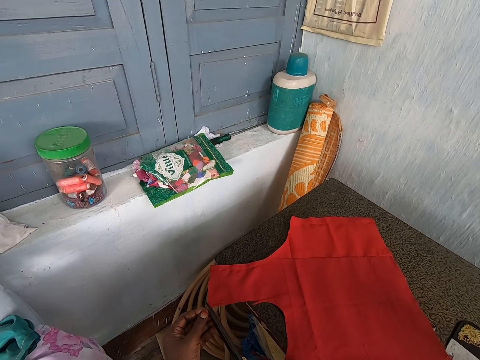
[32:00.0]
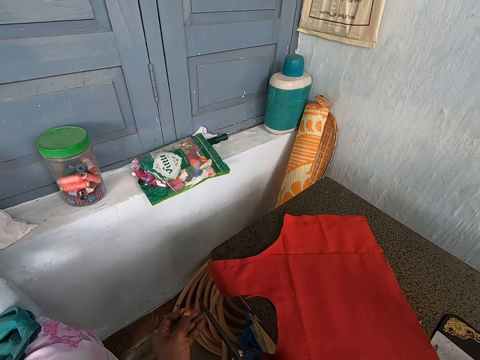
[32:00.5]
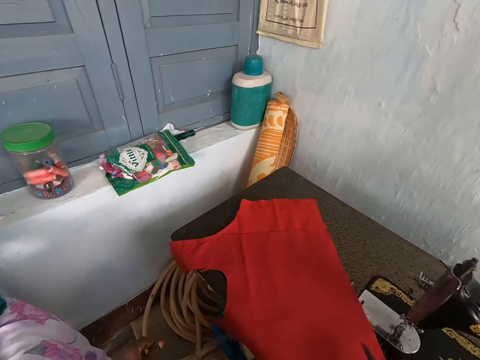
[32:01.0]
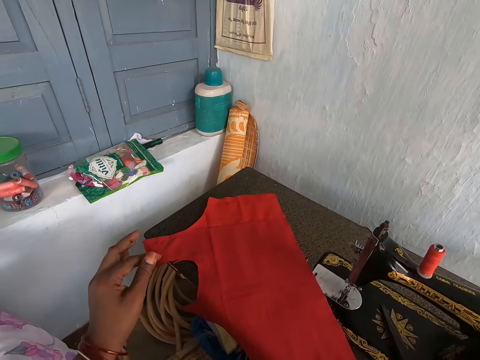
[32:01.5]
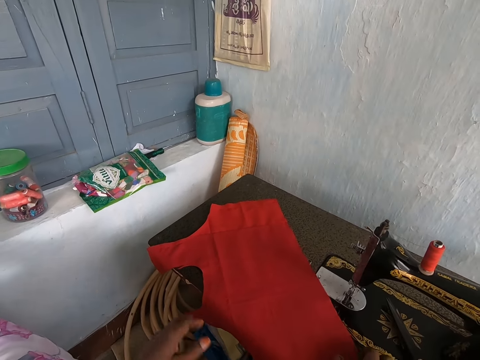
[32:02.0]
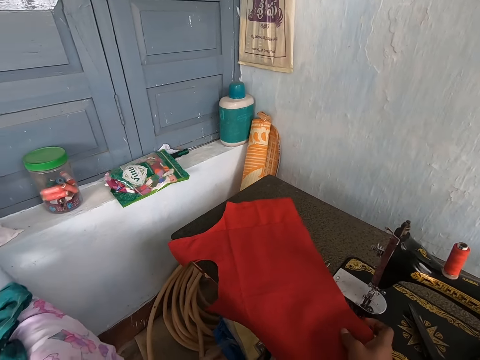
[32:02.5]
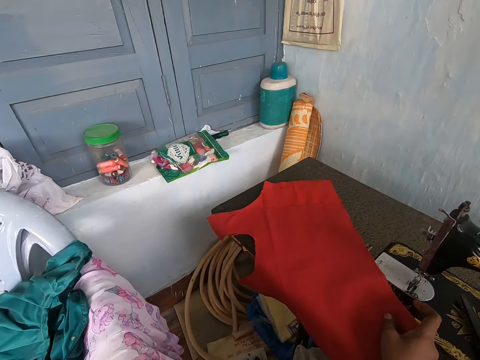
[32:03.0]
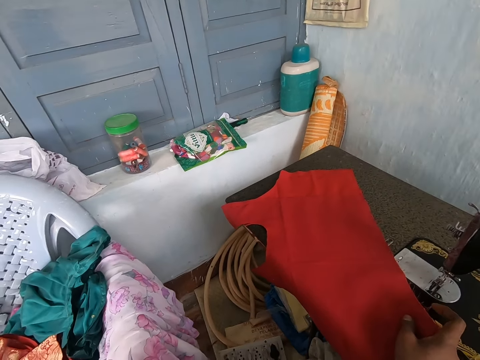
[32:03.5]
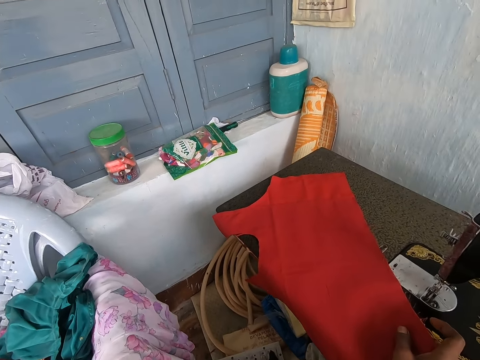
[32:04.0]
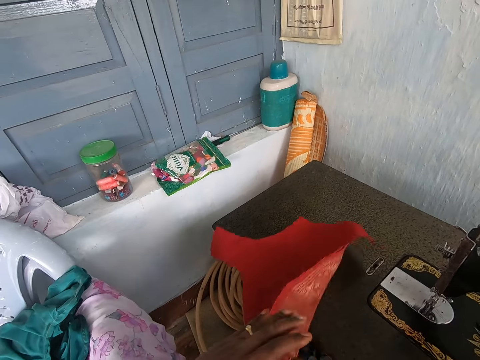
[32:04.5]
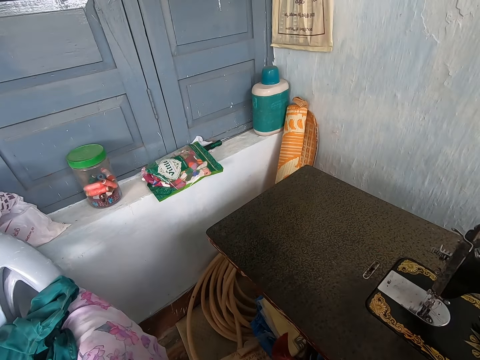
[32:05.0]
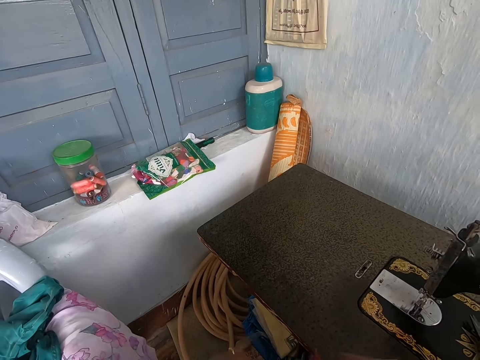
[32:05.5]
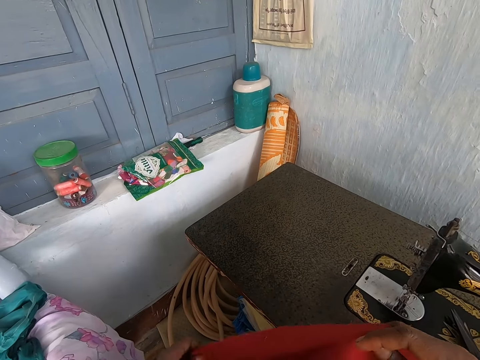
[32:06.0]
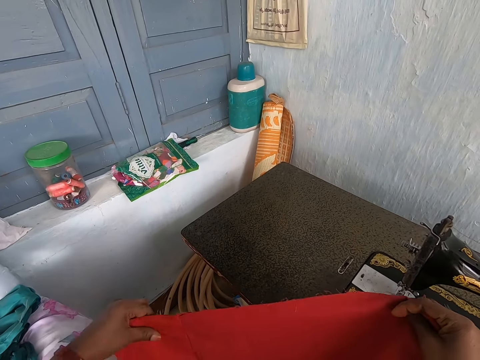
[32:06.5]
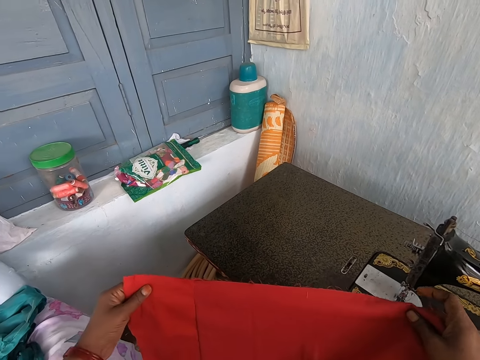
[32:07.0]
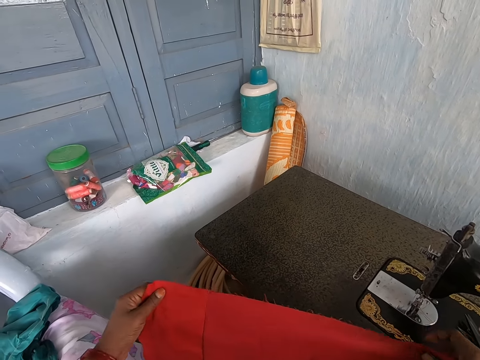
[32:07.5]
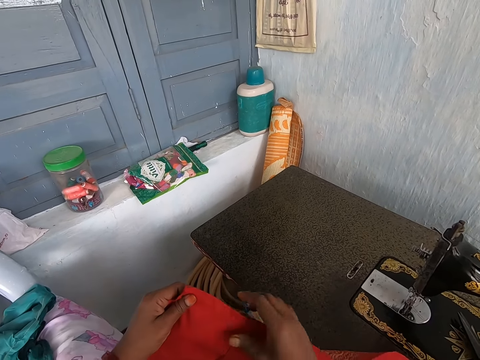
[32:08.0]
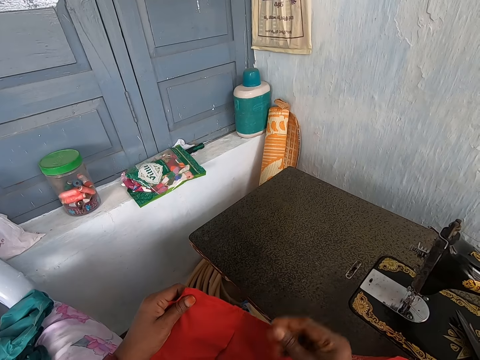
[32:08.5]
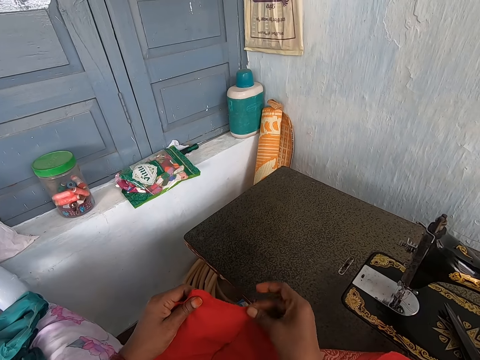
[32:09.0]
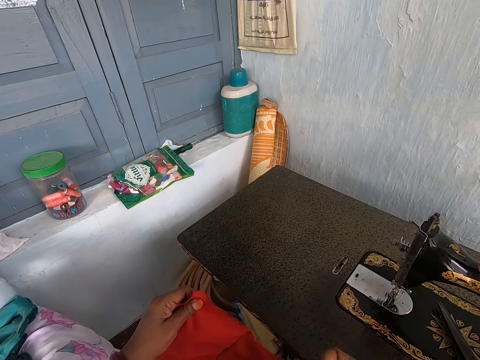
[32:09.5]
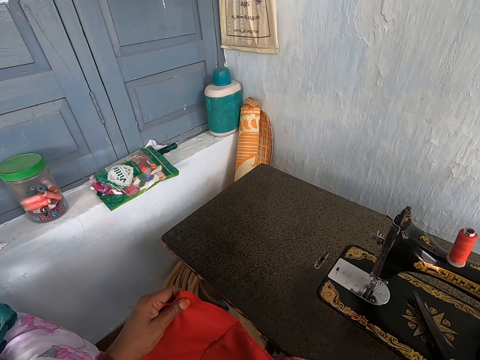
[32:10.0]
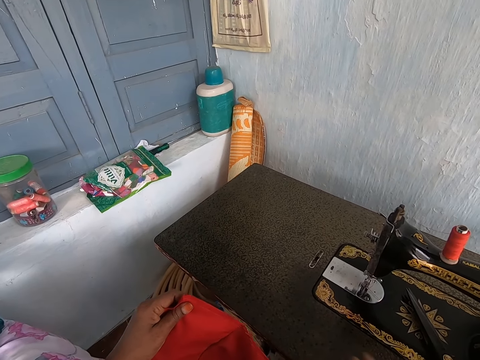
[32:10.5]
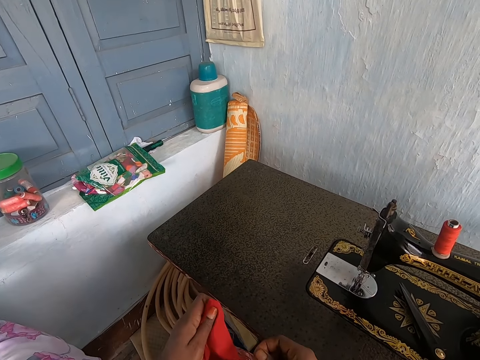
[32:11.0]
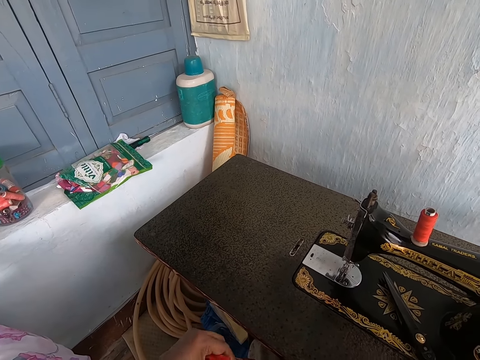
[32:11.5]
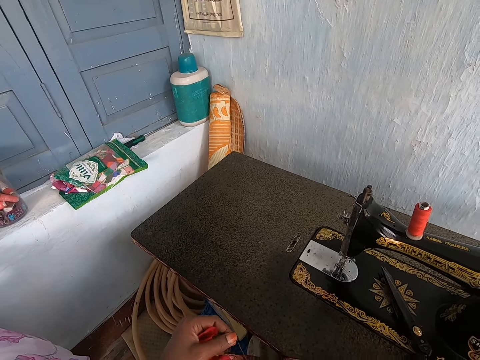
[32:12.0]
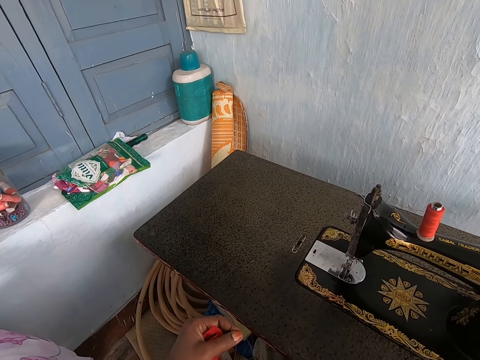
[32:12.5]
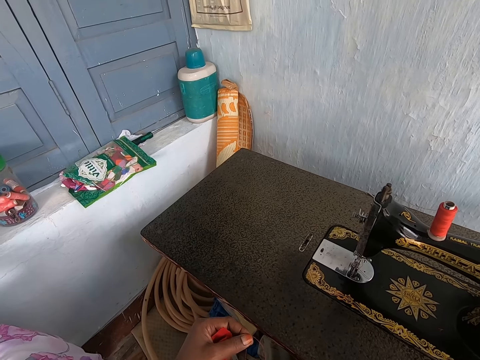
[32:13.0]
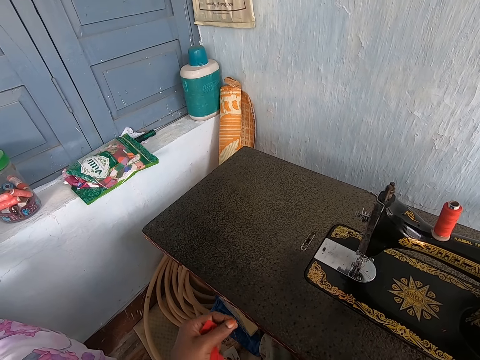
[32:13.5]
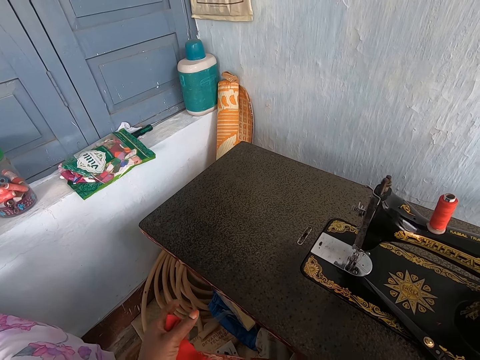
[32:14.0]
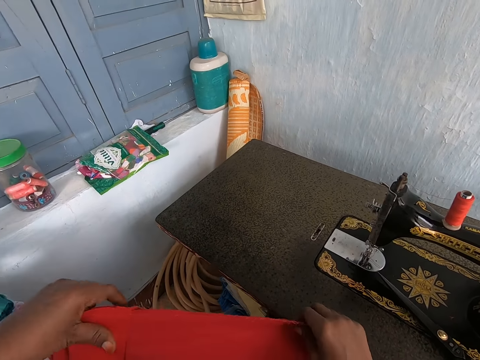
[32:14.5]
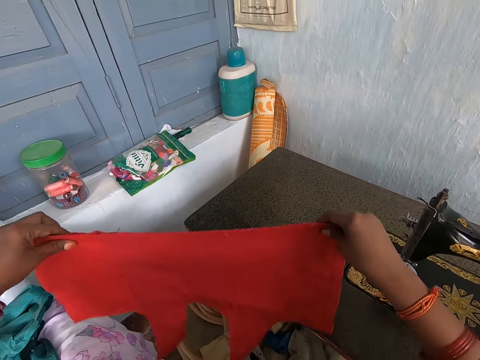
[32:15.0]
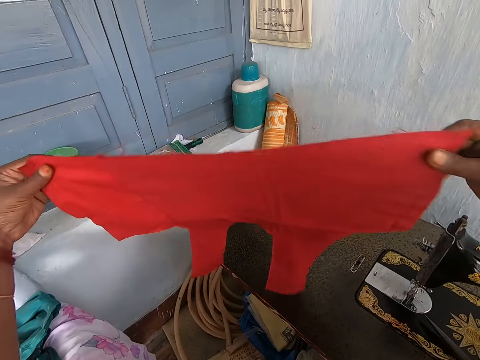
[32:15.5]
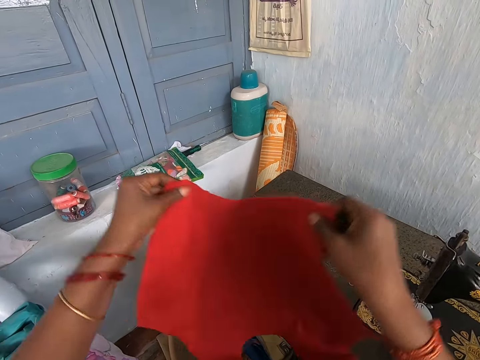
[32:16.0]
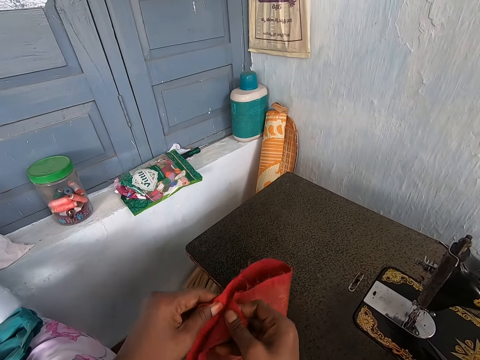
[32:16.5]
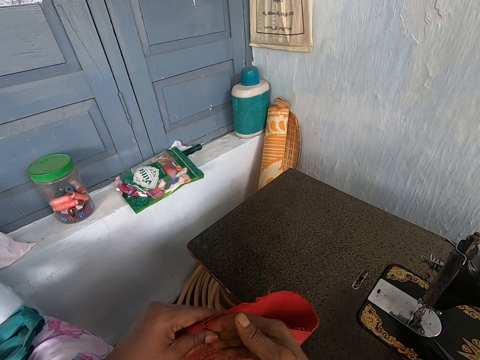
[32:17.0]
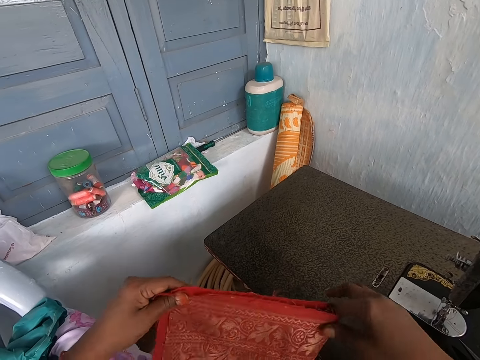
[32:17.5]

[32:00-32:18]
The camera wearer cuts thread from the cloth with scissors. She drops the pair of scissors in her right hand on the sewing machine. She holds the cloth with the right hand. She picks up the piece of cloth from the sewing machine with her hands. She holds the cloth with both hands. She removes thread from the cloth. She picks up the pair of scissors from the sewing machine with her right hand. She holds the thread with the left hand. She trims off the excesses of the piece of cloth with the pair of scissors in her hands. She drops the pair of scissors in her right hand on the sewing machine. She holds the cloth with the left hand. She spreads out the piece of cloth in her hands. She holds the cloth with both hands. She folds the piece of cloth in her hands.

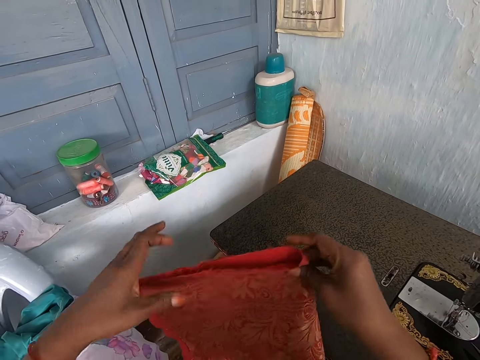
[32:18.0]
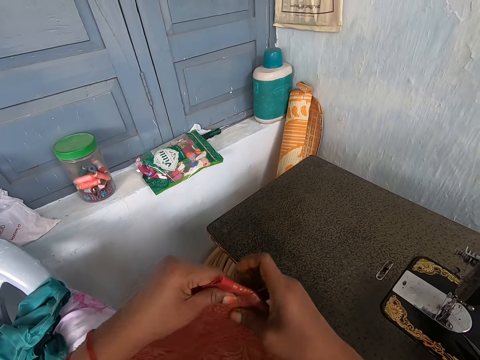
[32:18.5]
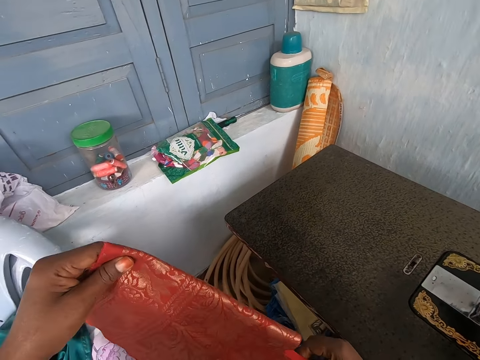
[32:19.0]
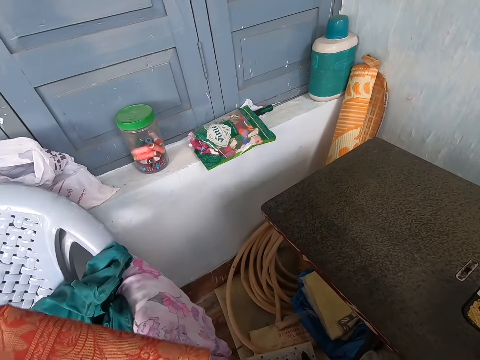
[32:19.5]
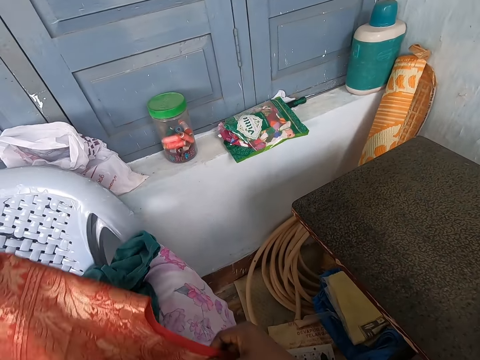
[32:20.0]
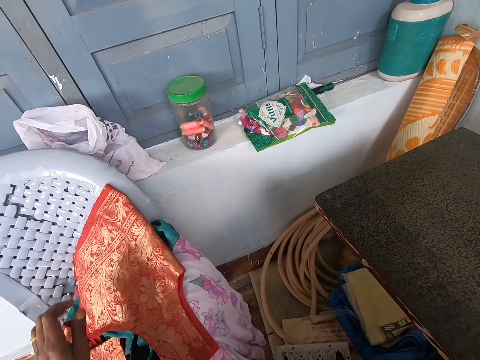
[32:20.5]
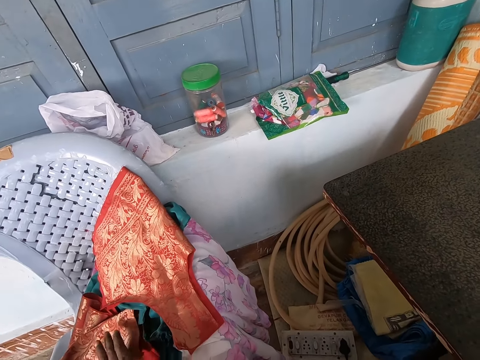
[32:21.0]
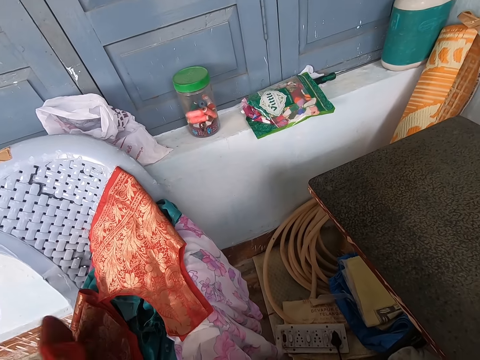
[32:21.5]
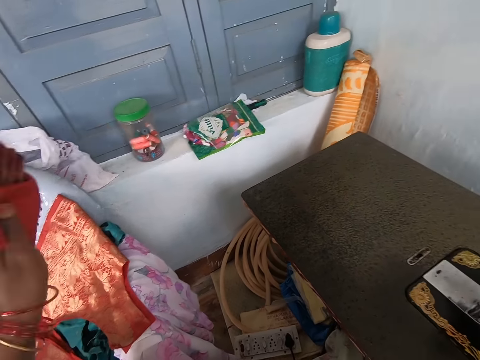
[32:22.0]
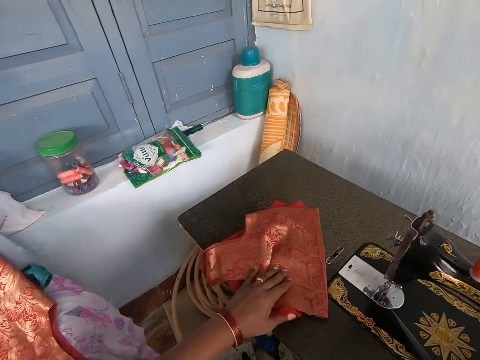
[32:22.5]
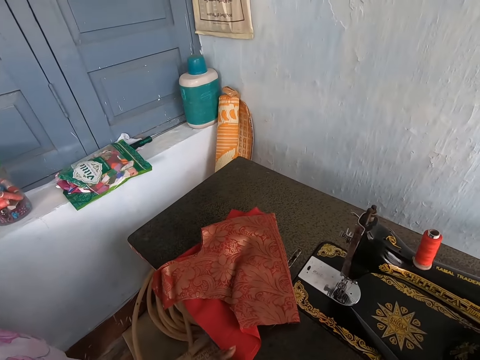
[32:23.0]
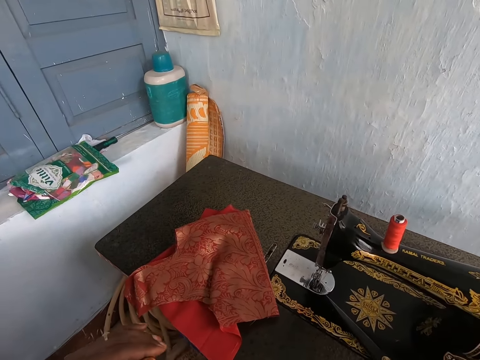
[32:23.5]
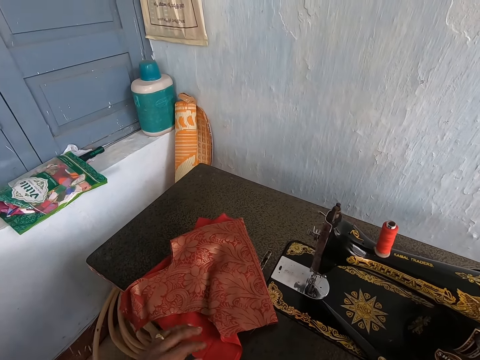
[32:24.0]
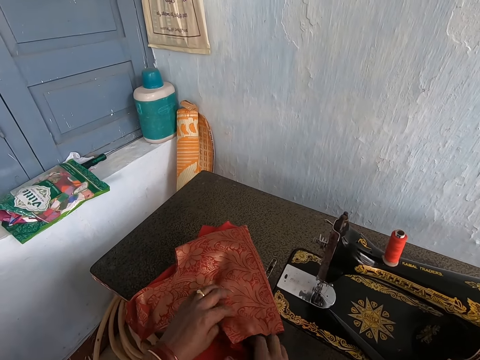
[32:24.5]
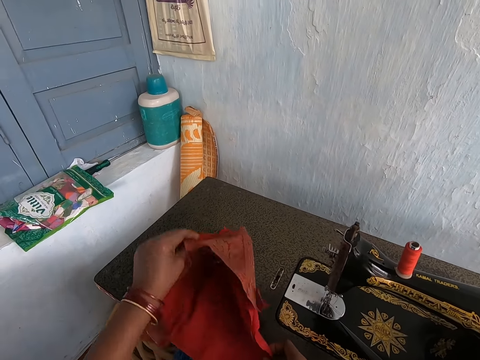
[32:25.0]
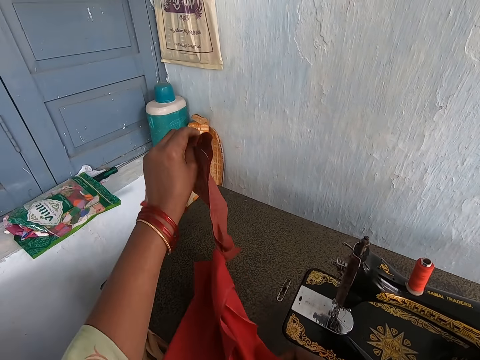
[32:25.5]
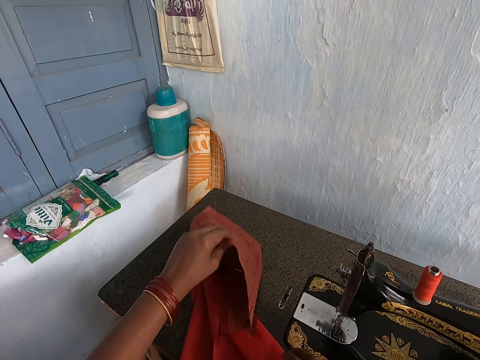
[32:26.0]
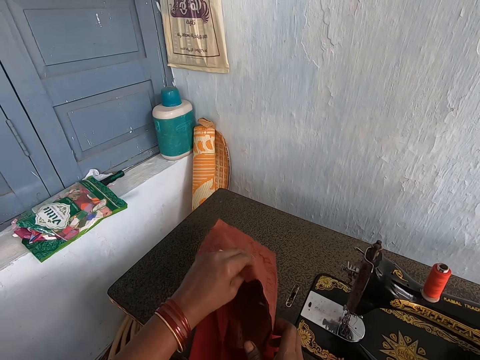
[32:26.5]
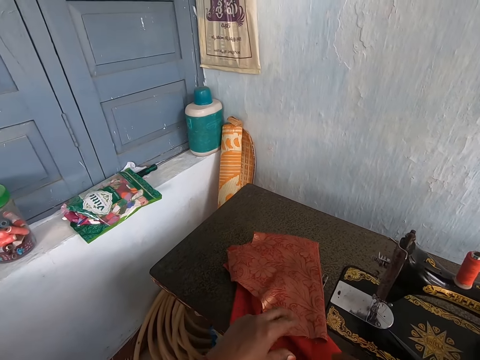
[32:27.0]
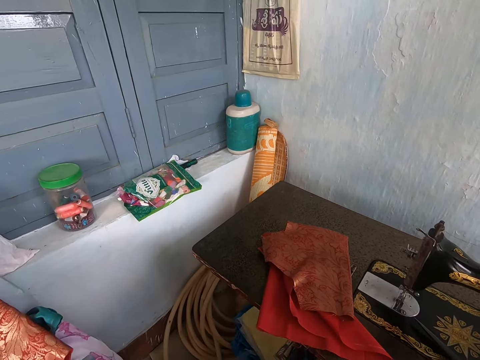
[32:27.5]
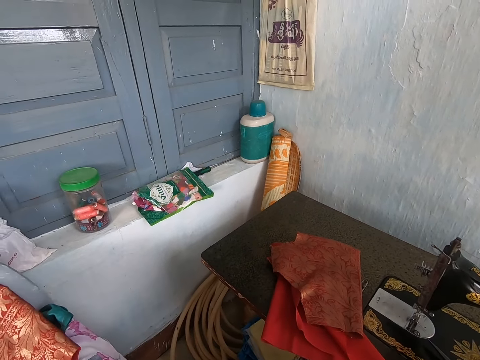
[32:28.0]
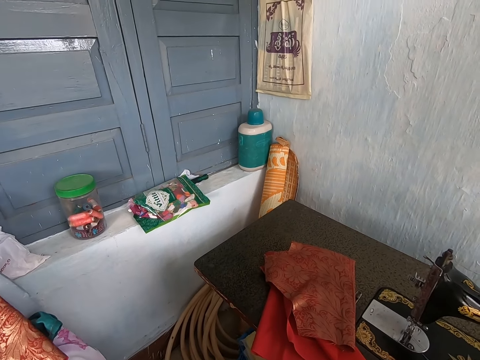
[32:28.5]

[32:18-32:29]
The camera wearer drops the piece of cloth in her hands on a chair. She picks up a piece of cloth from the chair with her left hand. She drops the piece of cloth in her left hand on the sewing machine. She removes a hand from the cloth. She adjusts the piece of cloth on the sewing machine with her left hand. She holds the cloth with the left hand. She adjusts the piece of cloth on the sewing machine with her left hand again. She puts the cloth on the machine. She moves the left hand.
